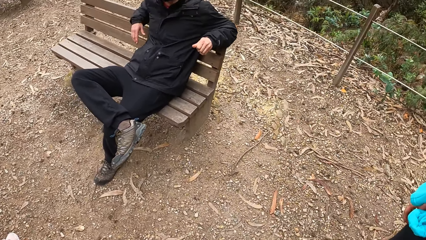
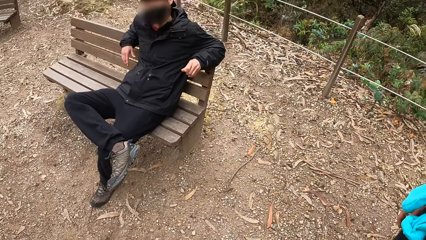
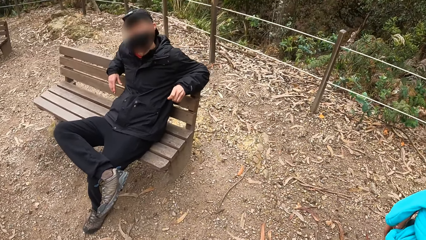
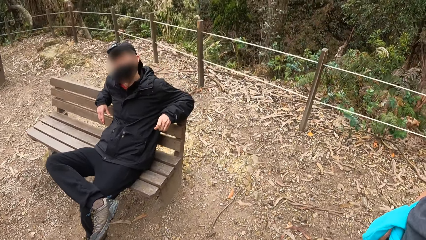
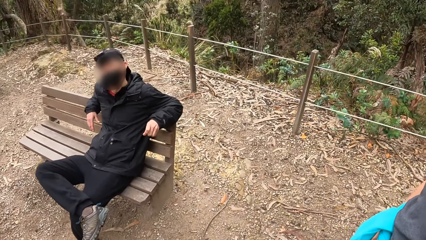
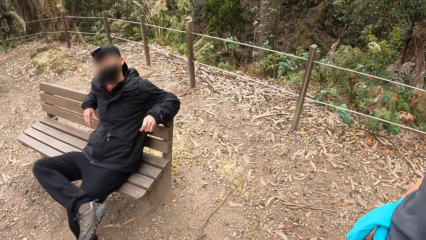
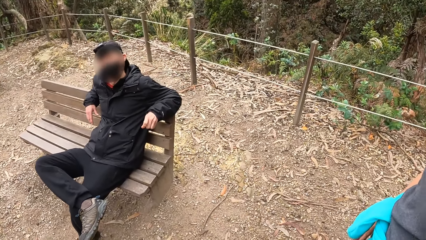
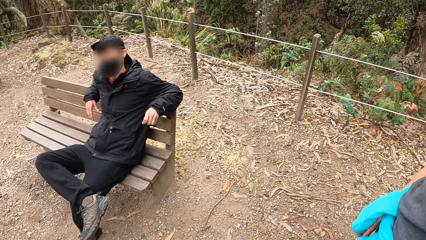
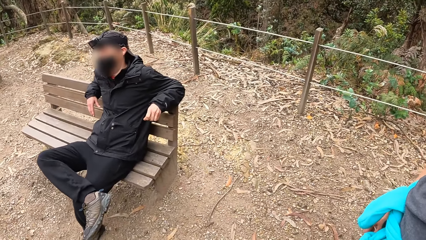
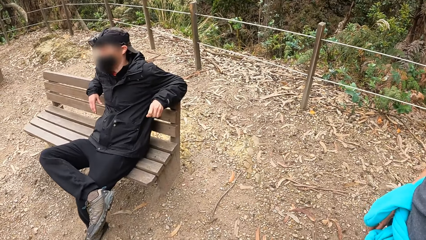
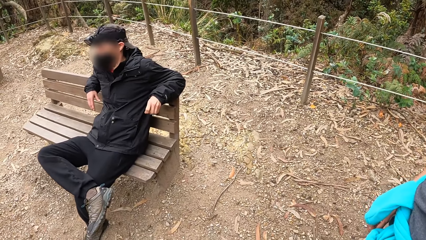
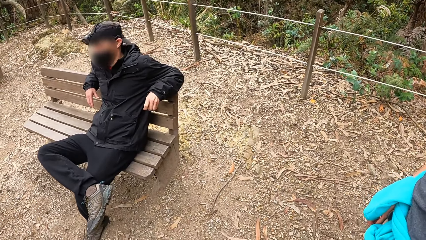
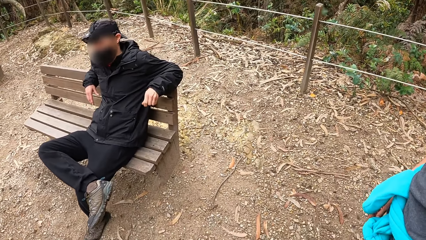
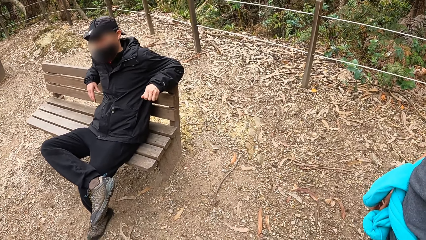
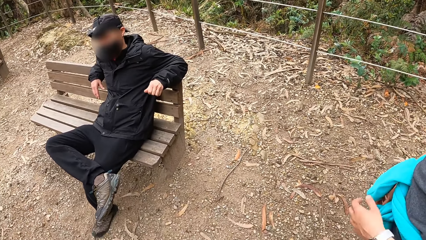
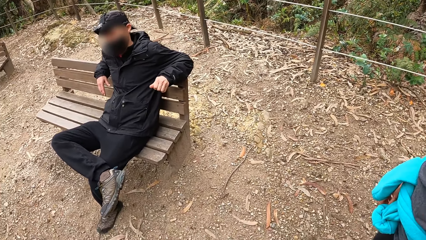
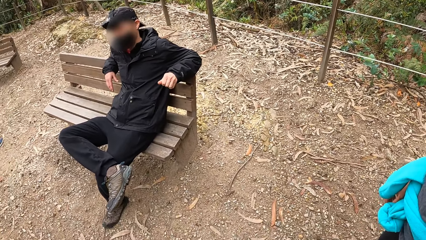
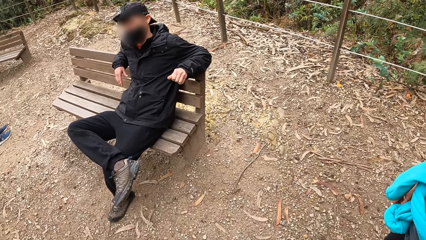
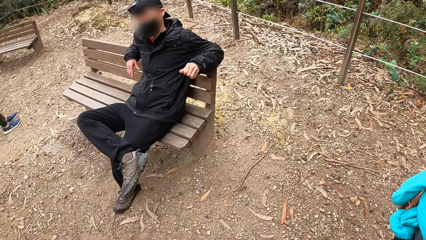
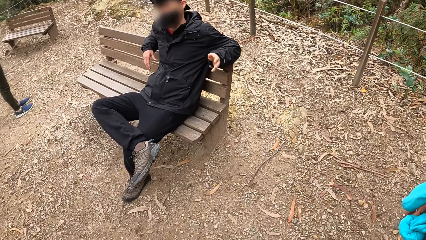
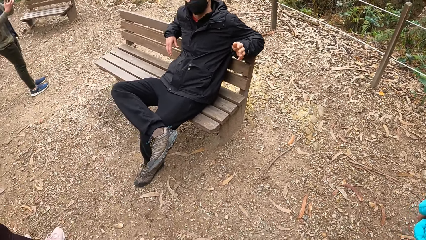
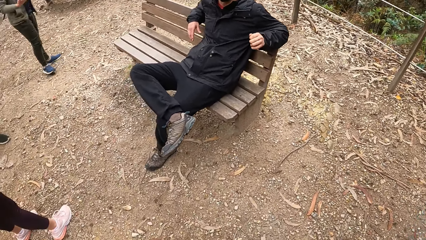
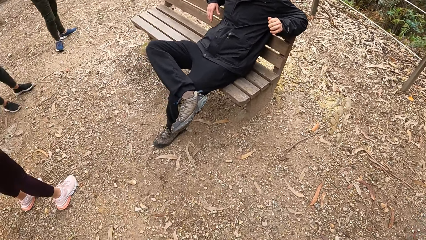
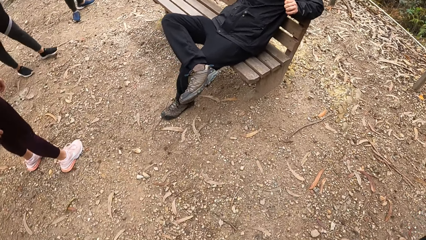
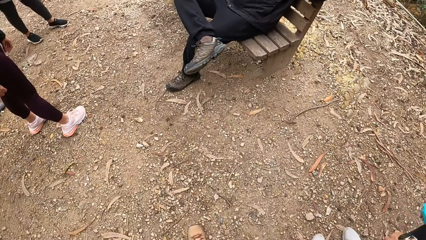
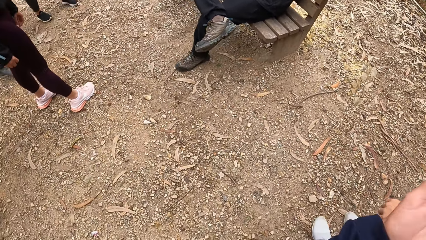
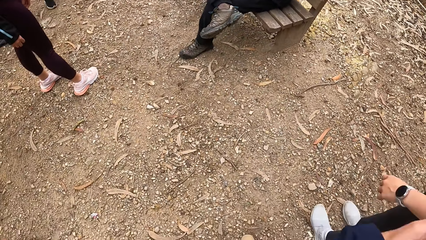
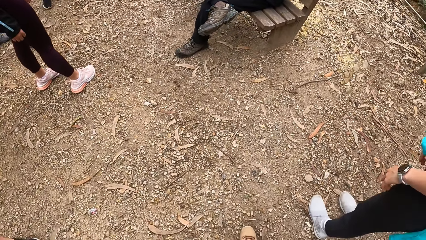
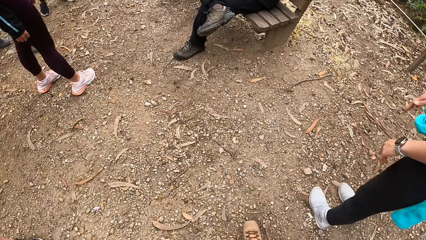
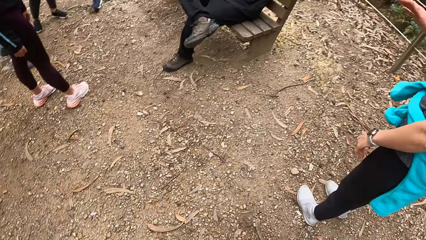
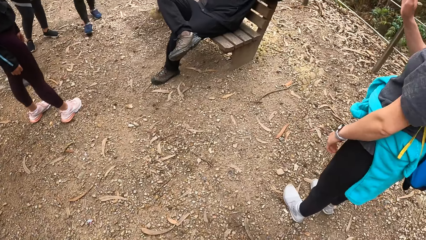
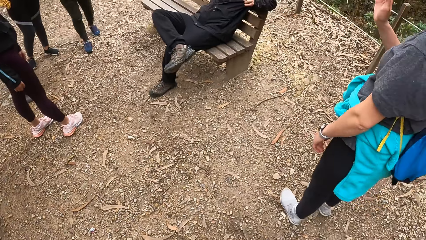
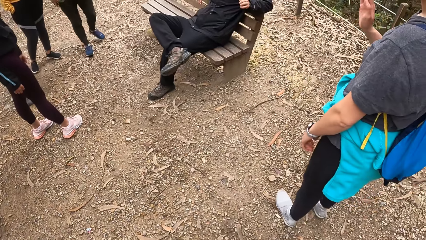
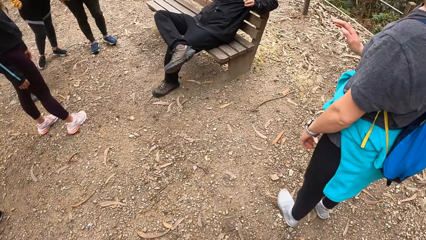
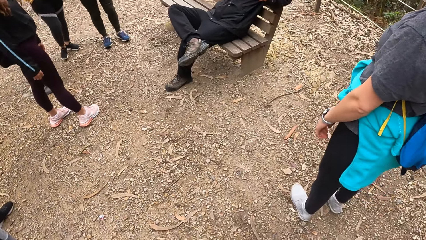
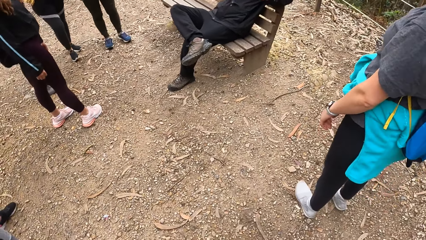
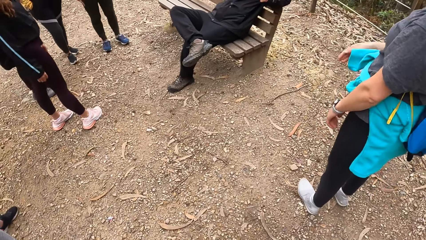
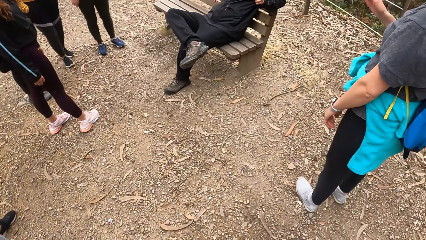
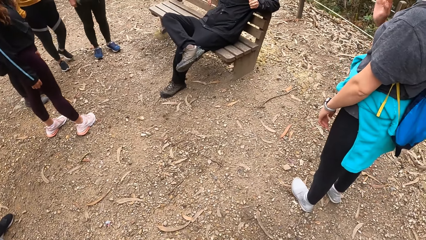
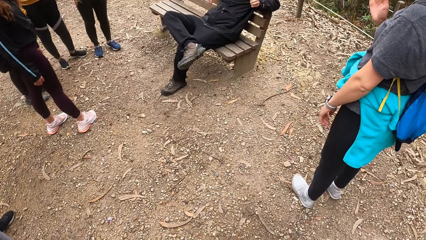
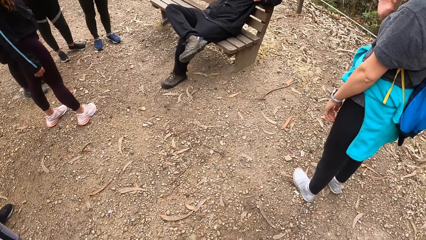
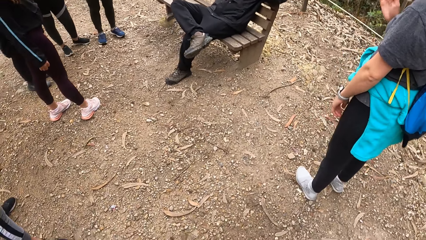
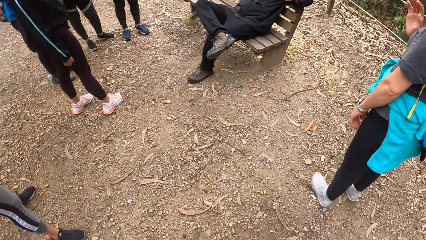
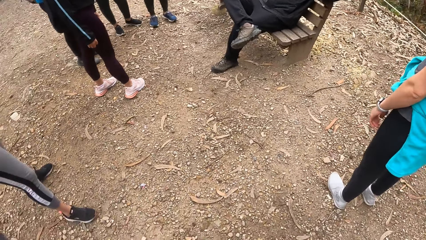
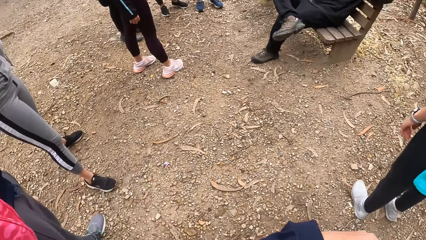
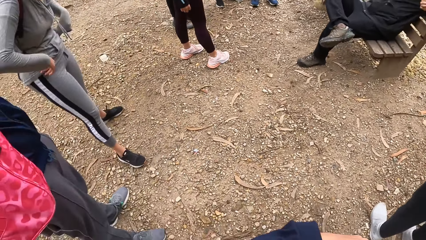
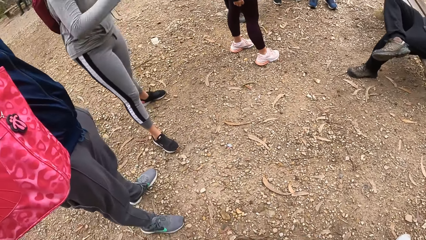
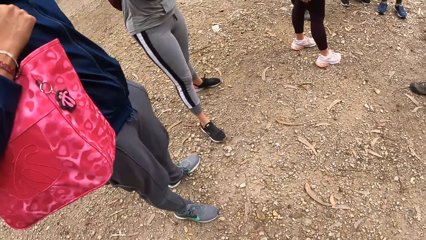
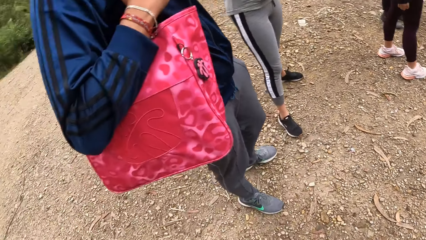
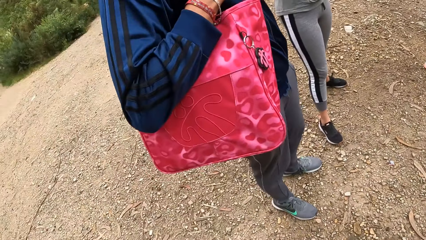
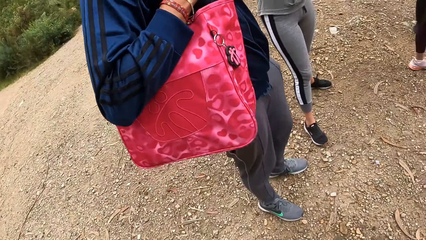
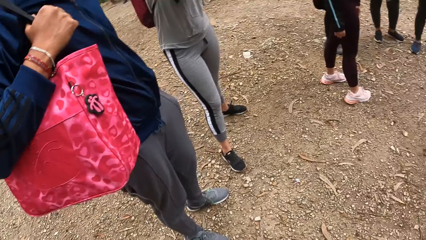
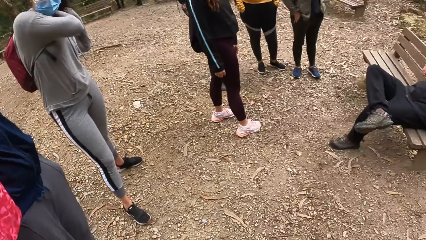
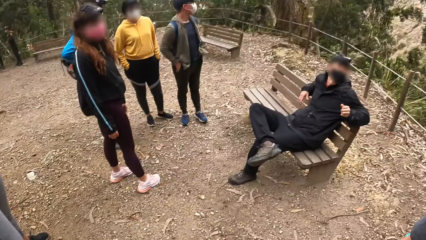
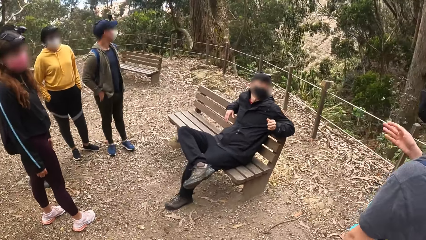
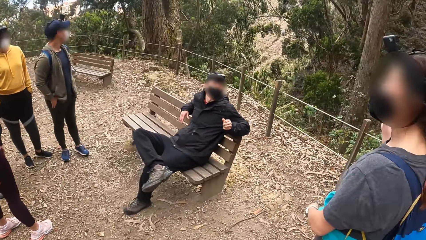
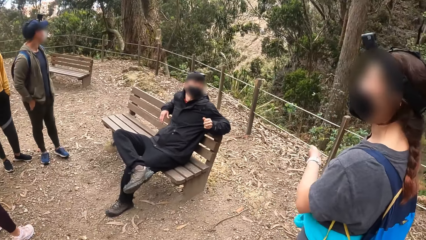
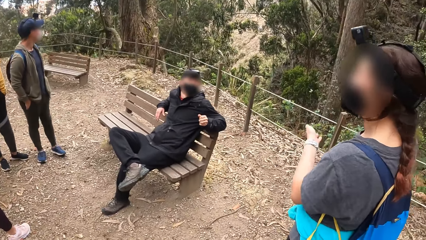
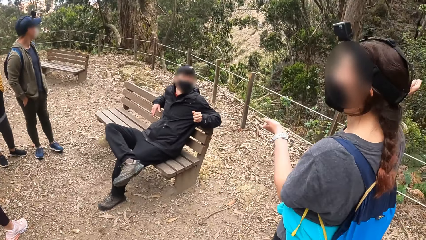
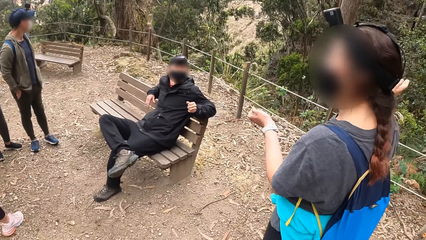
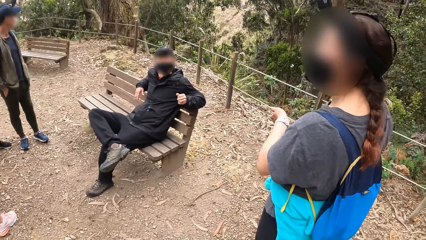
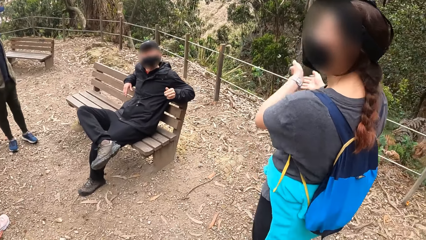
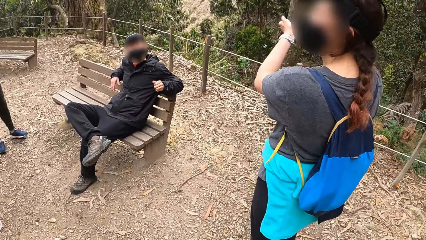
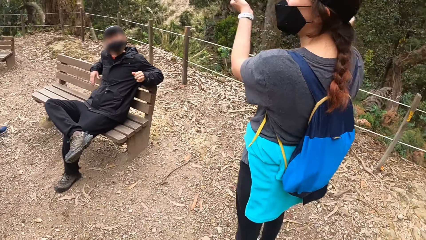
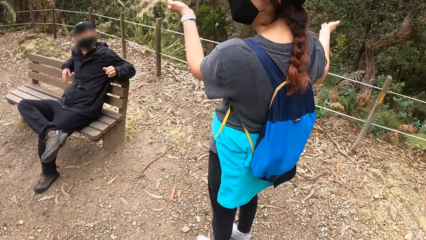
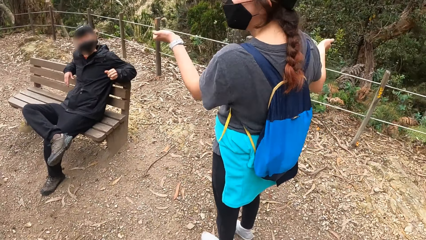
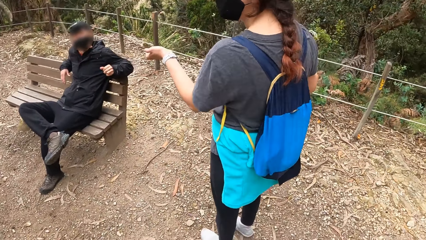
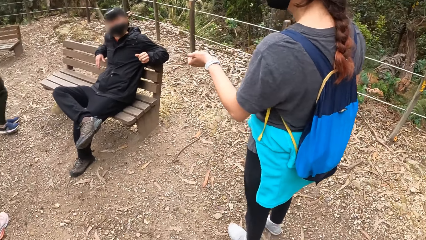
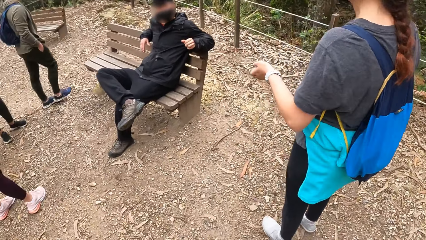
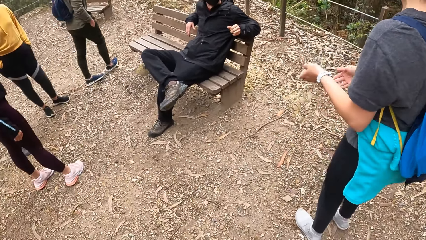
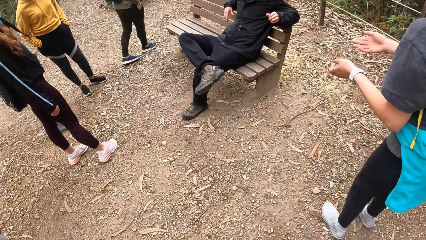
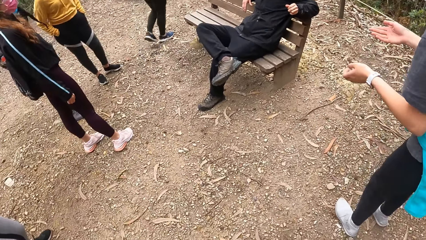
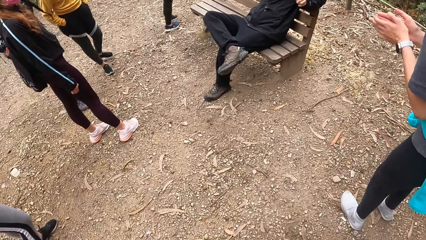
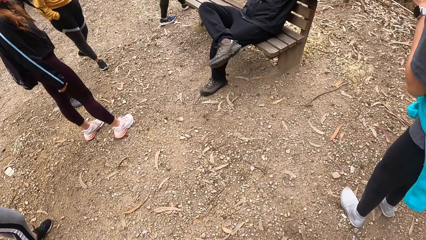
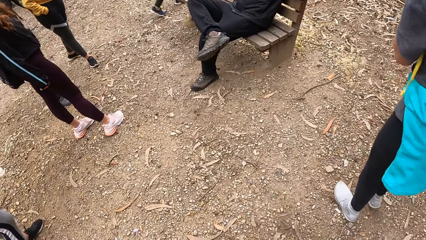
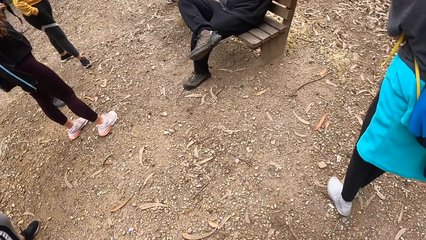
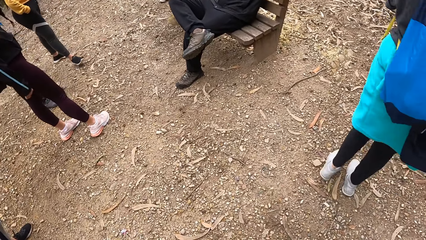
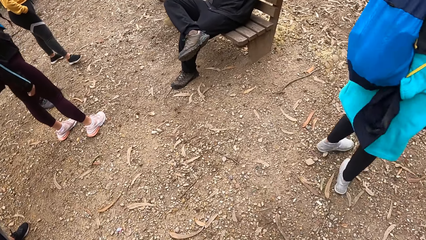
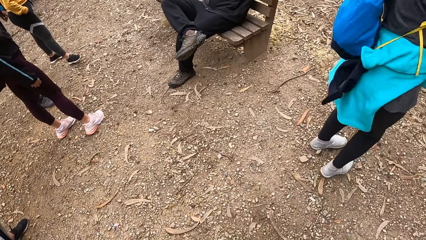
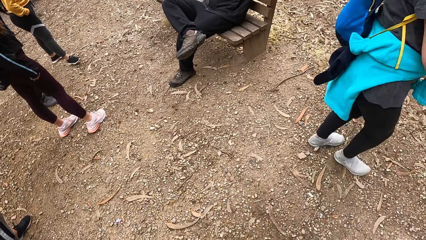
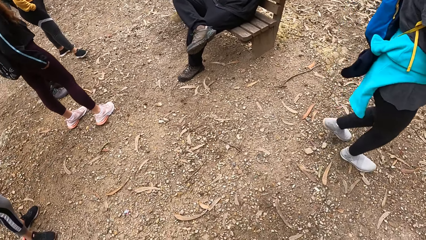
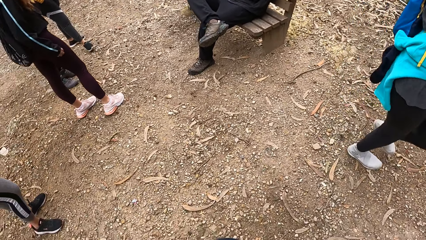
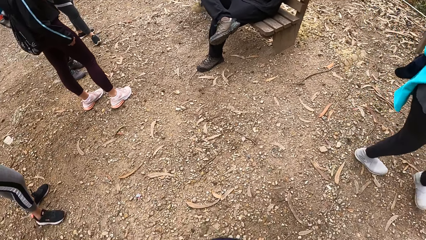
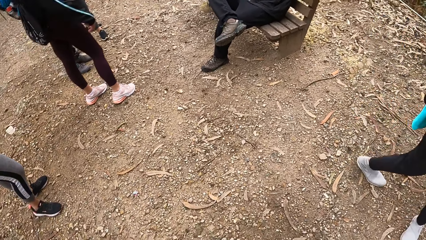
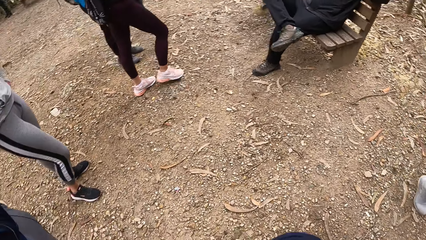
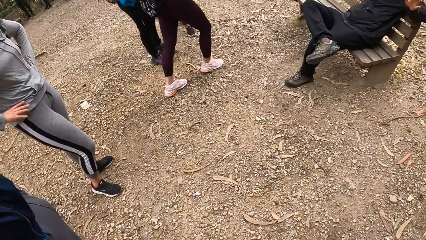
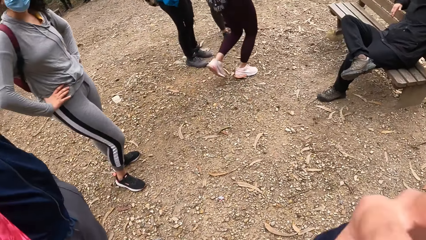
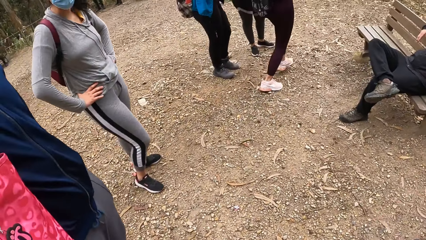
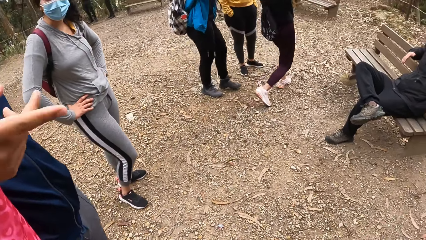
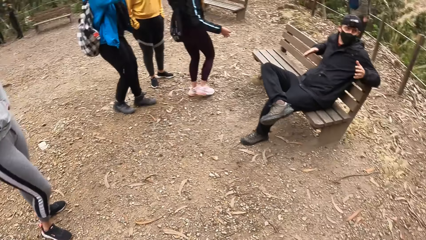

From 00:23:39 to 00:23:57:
A woman interacts with a group of people.
